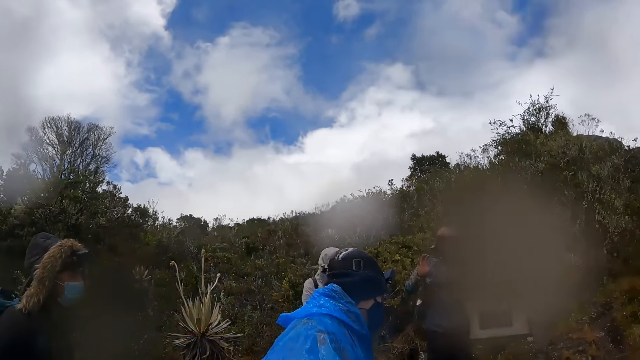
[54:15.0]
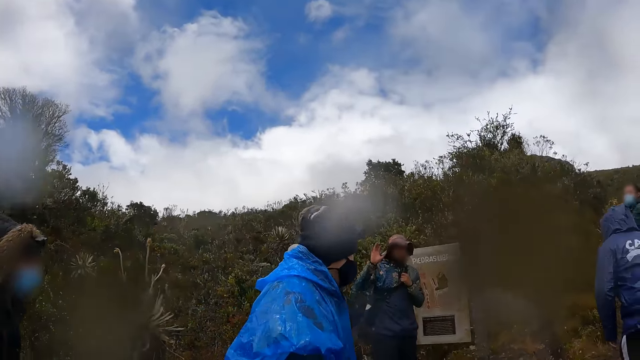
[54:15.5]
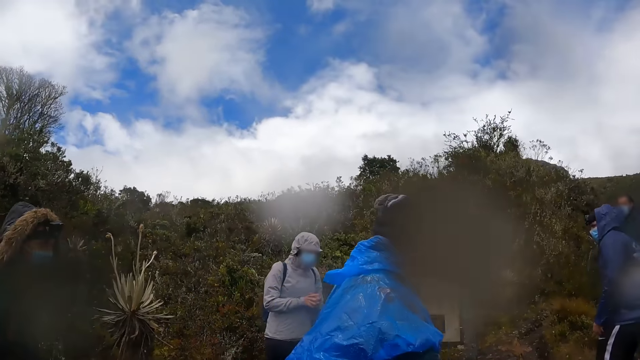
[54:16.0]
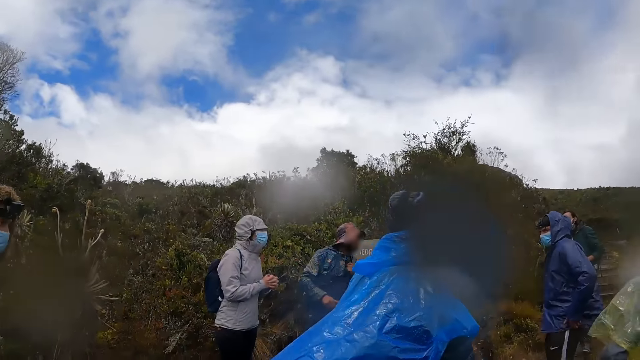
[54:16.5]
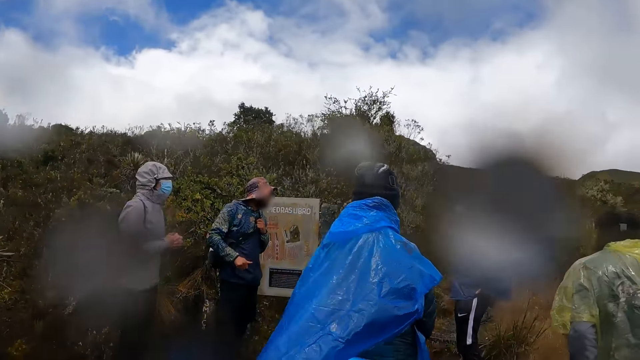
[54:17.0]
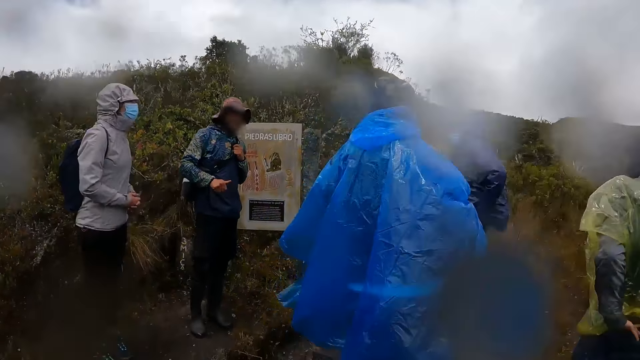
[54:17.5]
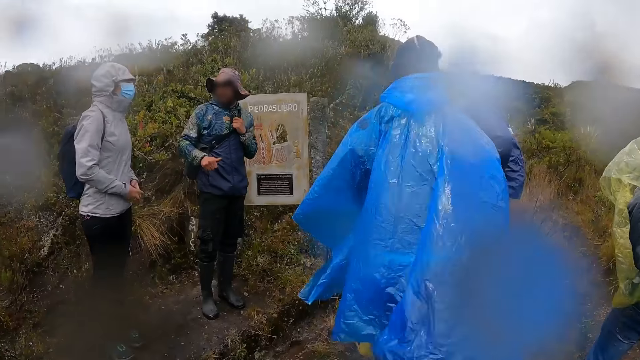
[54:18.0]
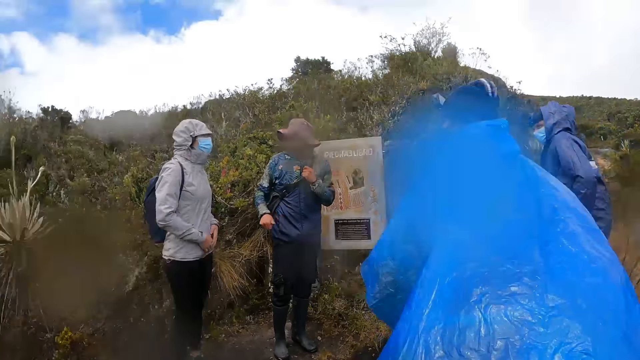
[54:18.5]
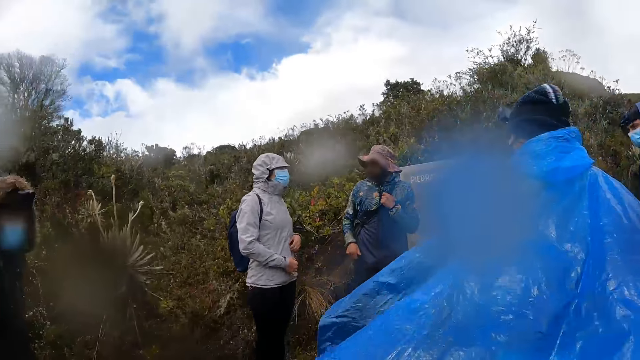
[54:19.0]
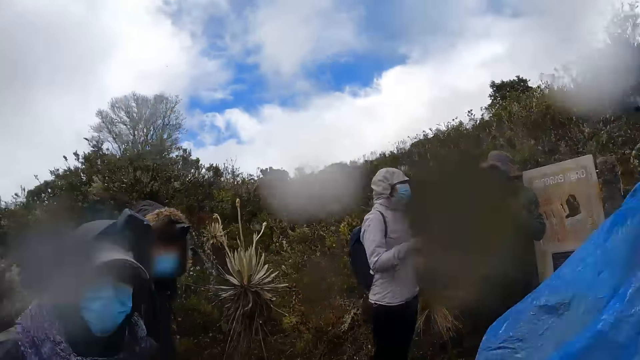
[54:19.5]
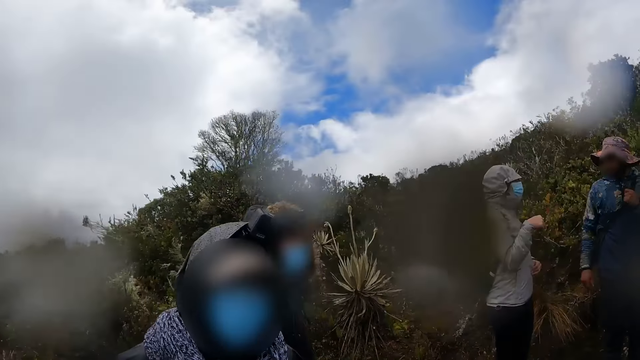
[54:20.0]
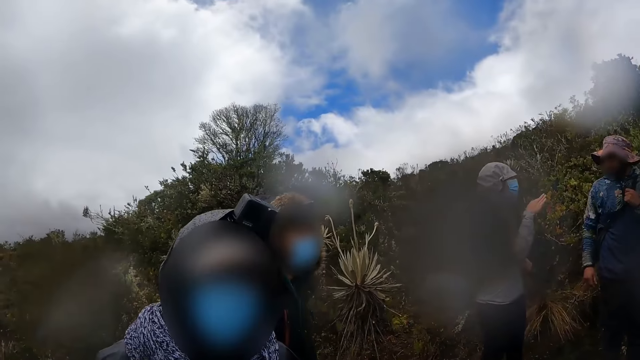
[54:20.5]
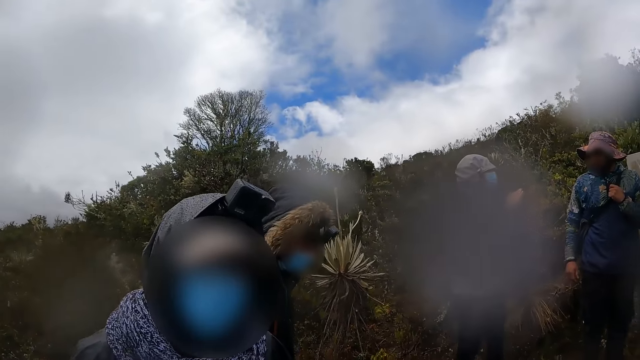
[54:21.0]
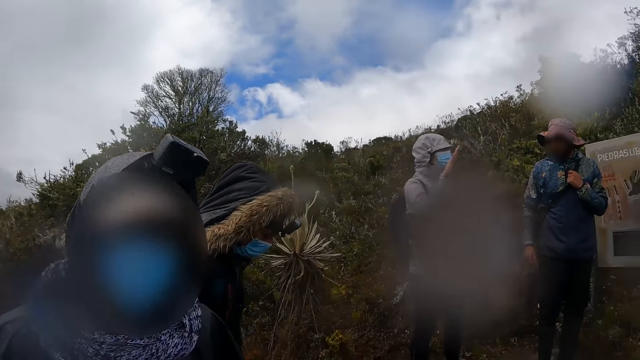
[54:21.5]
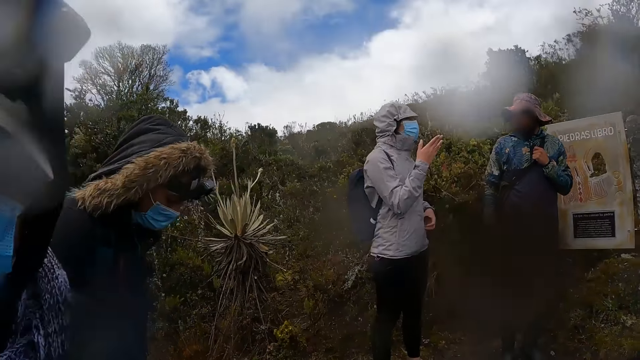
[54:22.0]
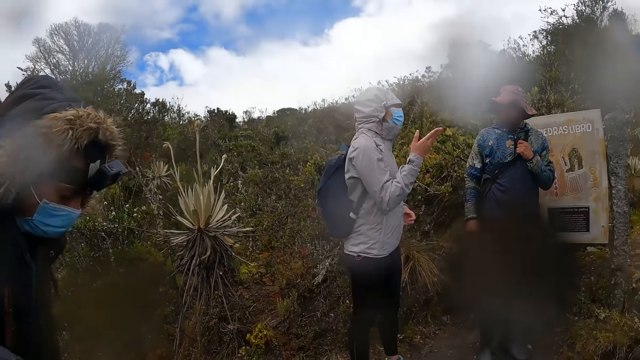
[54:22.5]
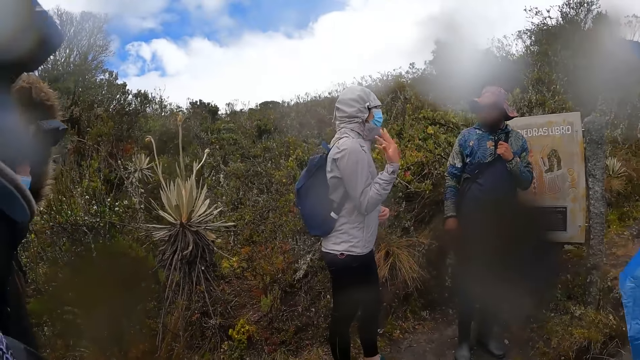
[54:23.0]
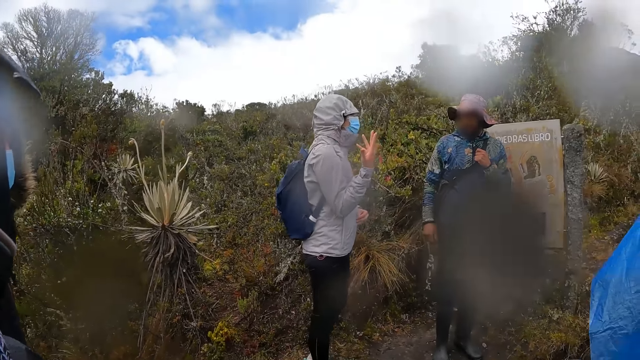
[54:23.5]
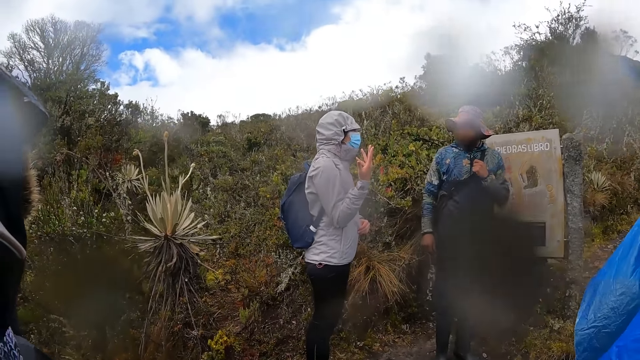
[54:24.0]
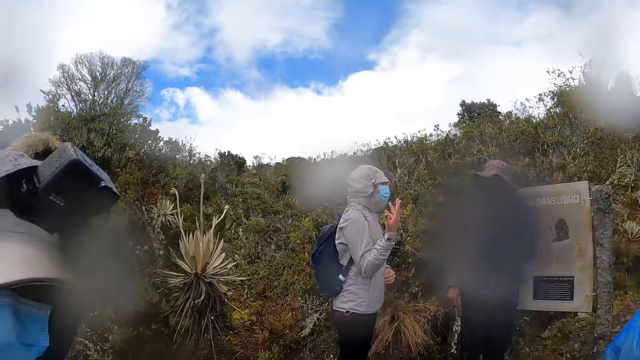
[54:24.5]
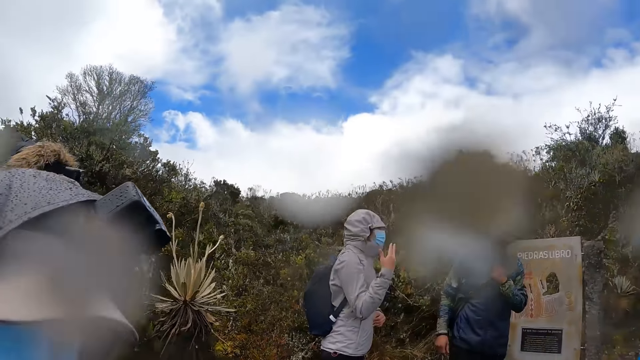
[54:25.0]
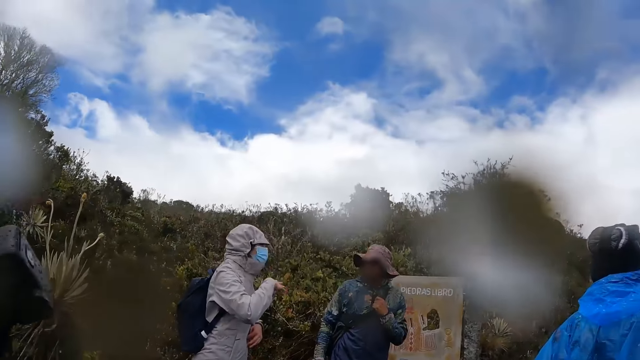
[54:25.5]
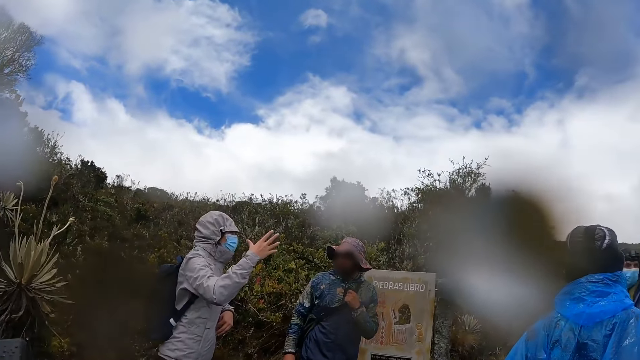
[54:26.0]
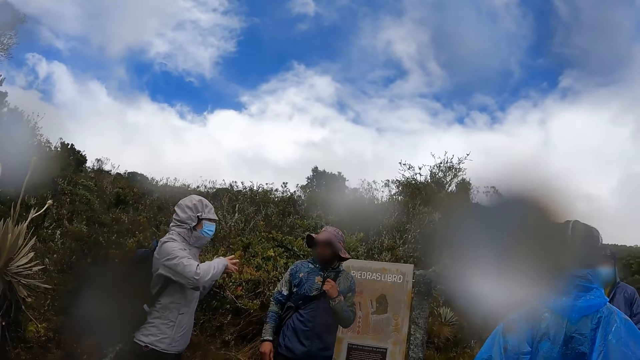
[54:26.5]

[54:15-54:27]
A man moves around. Another man interacts with a third man.

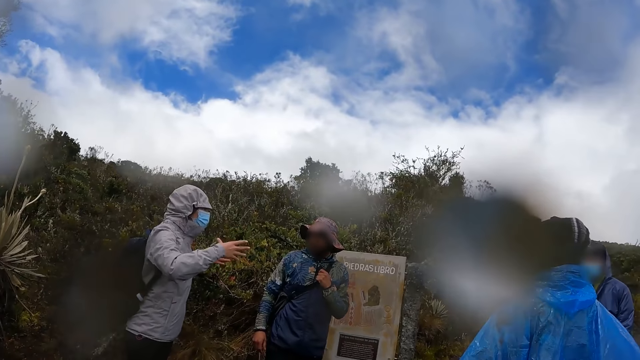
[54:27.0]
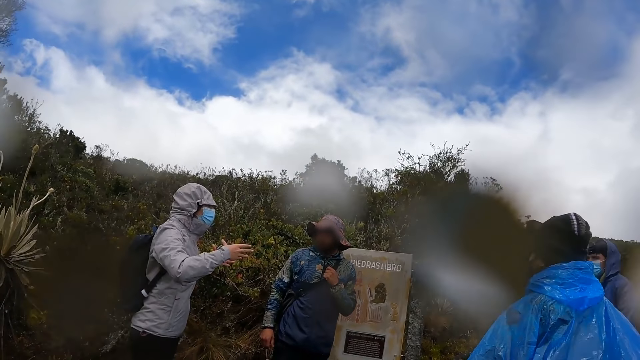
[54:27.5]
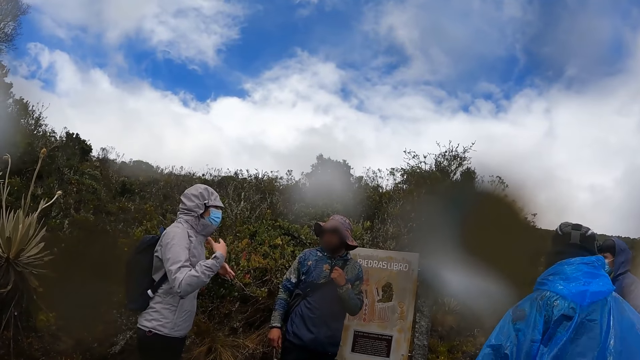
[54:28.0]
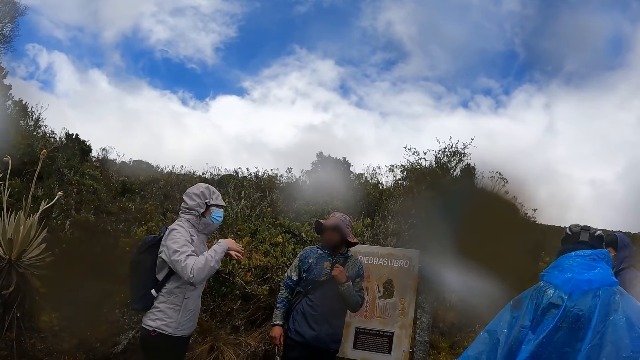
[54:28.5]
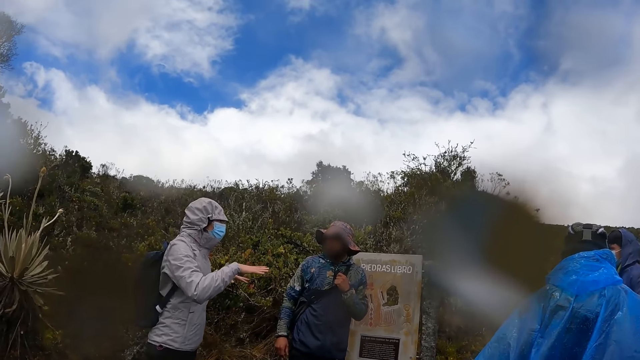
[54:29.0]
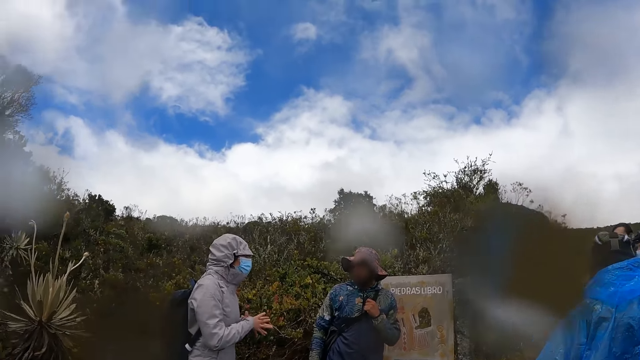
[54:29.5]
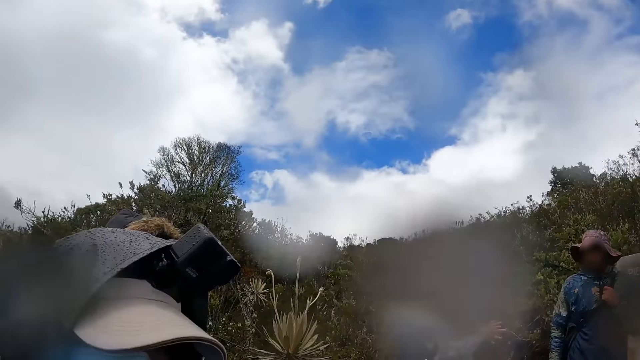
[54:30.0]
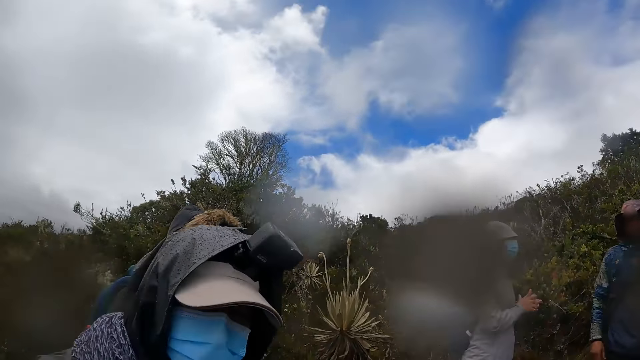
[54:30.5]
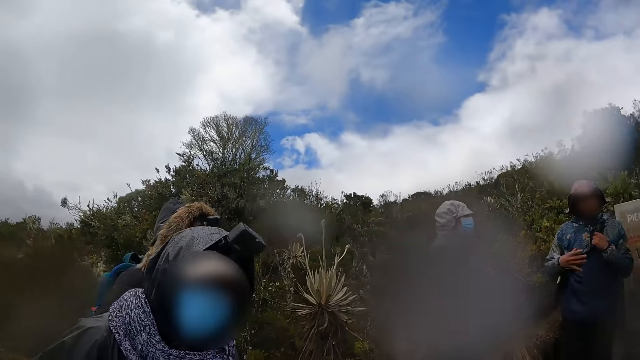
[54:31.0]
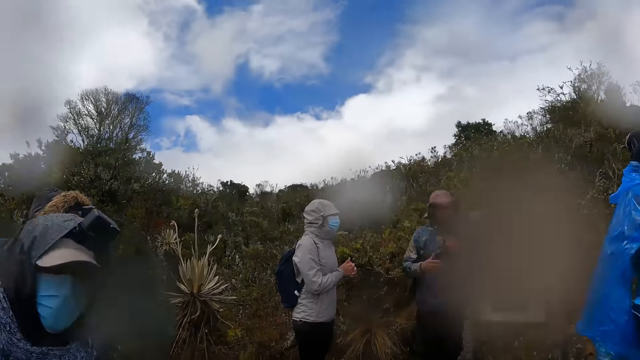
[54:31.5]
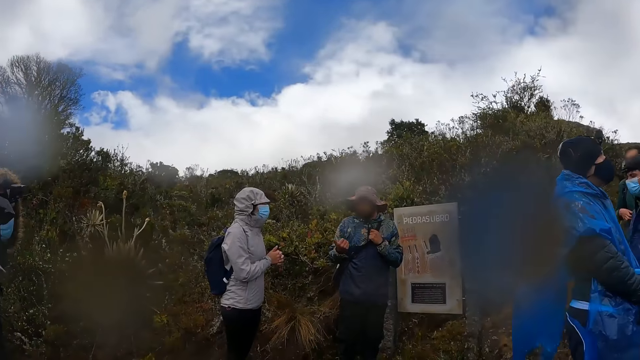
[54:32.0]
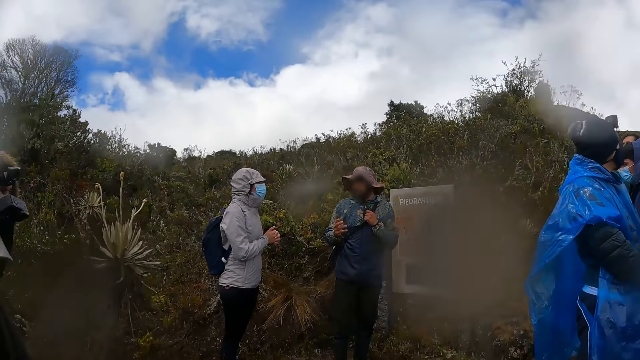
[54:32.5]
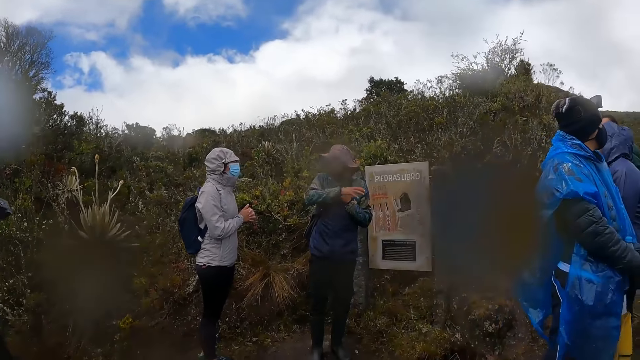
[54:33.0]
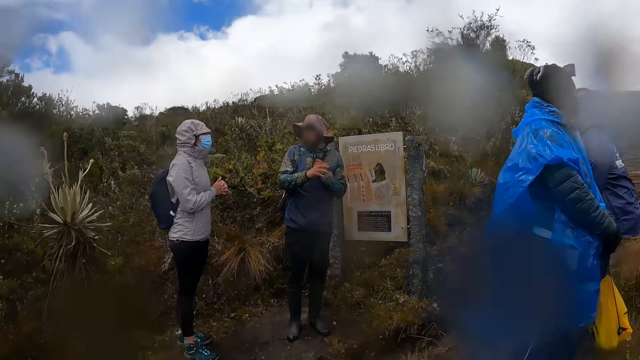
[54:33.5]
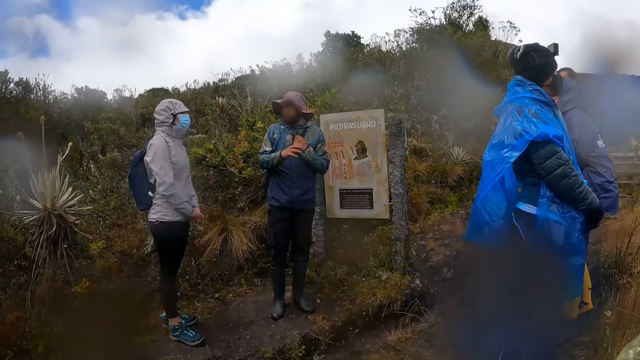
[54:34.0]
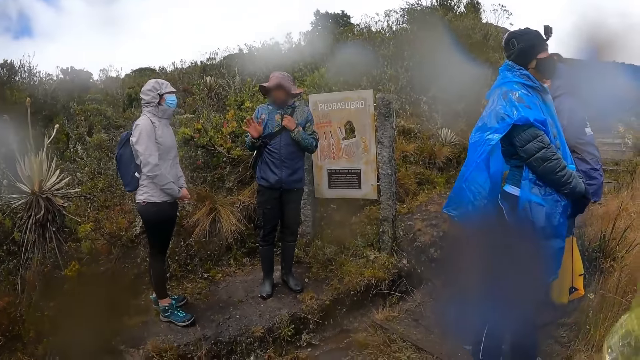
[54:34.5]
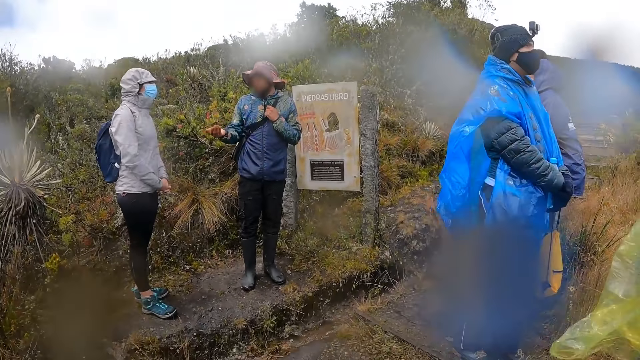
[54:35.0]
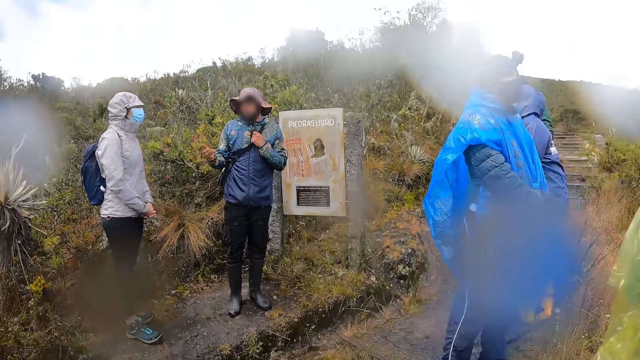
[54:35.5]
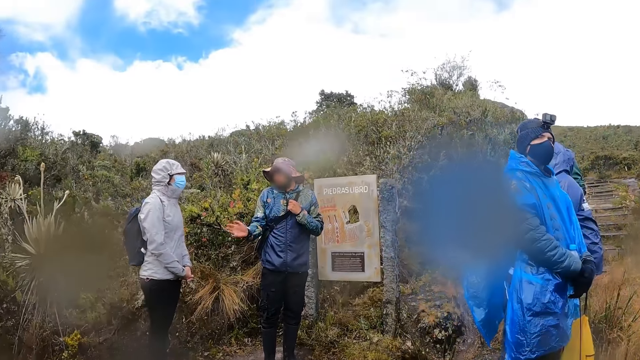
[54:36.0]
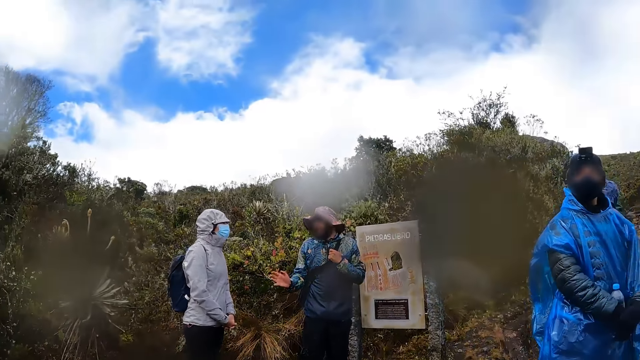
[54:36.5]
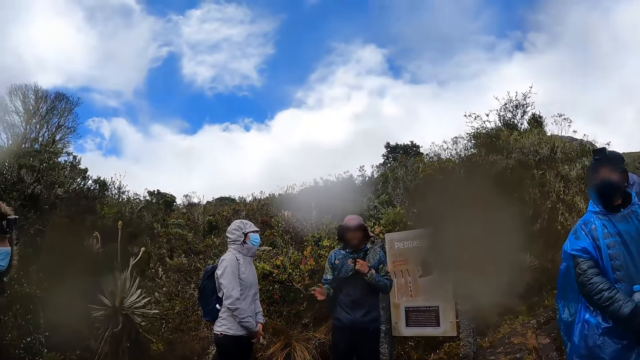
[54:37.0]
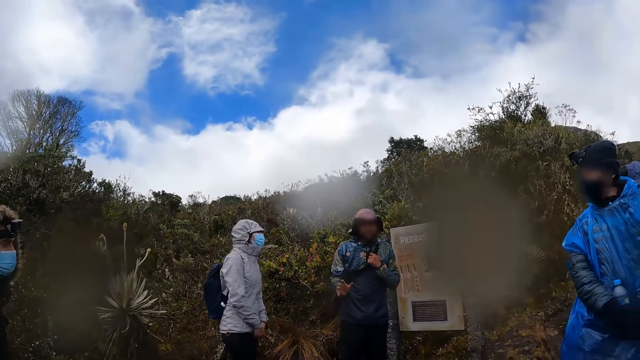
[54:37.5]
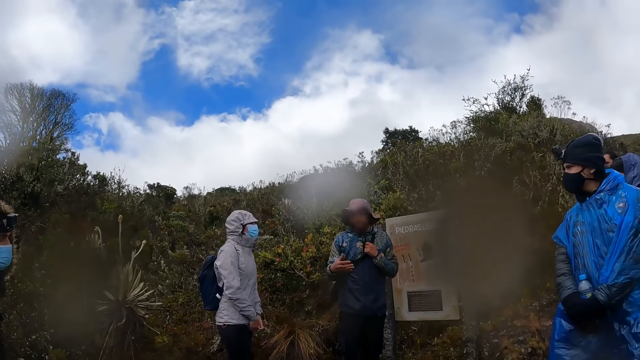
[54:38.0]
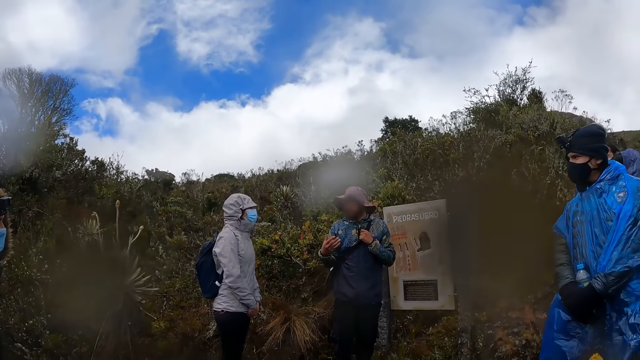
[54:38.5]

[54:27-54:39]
The camera wearer looks around. A man looks around.
